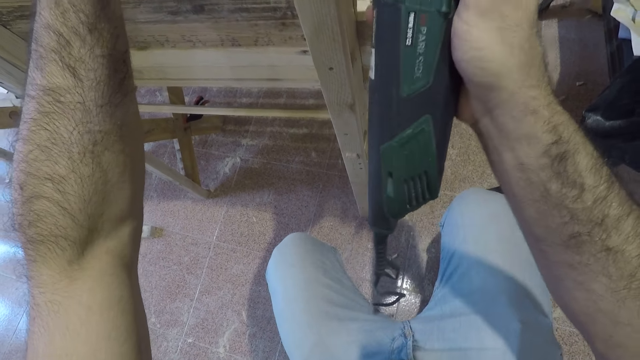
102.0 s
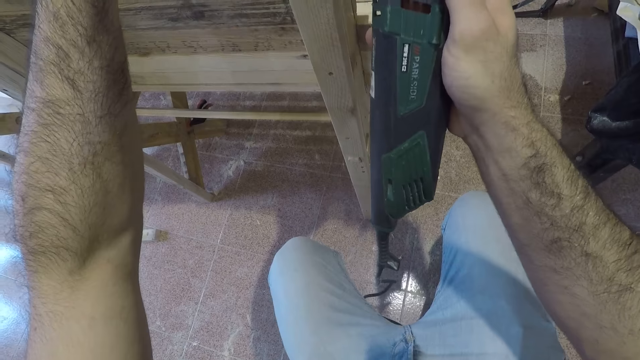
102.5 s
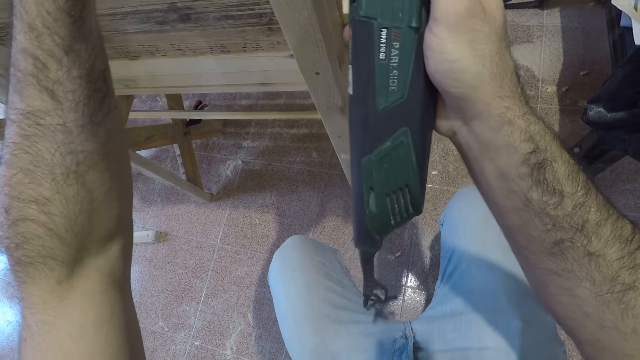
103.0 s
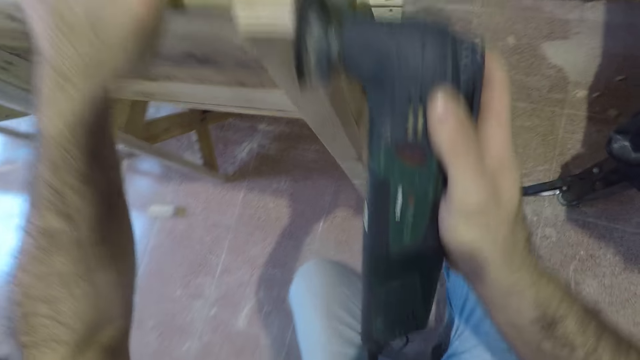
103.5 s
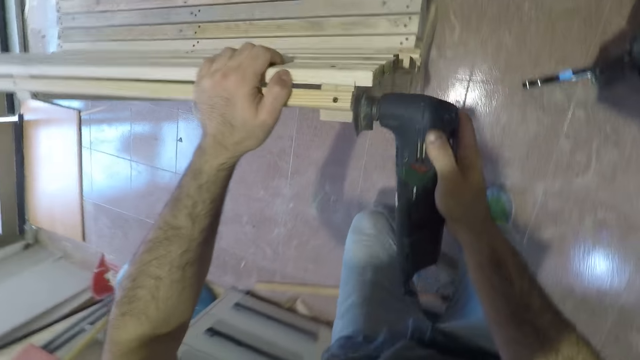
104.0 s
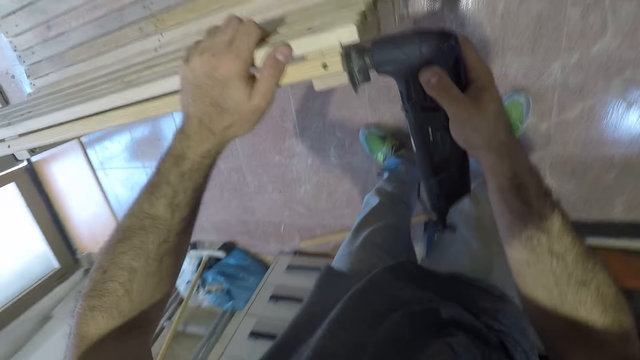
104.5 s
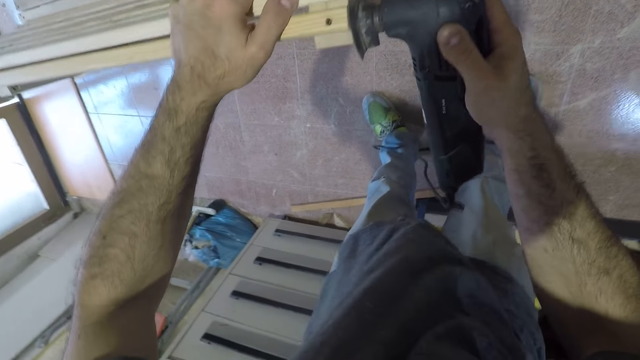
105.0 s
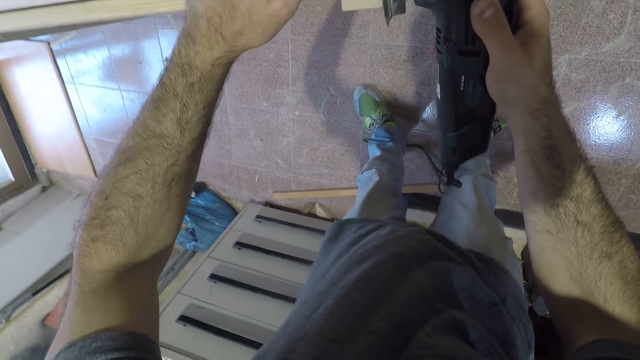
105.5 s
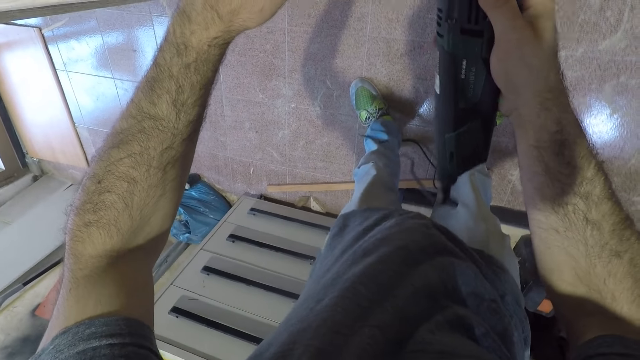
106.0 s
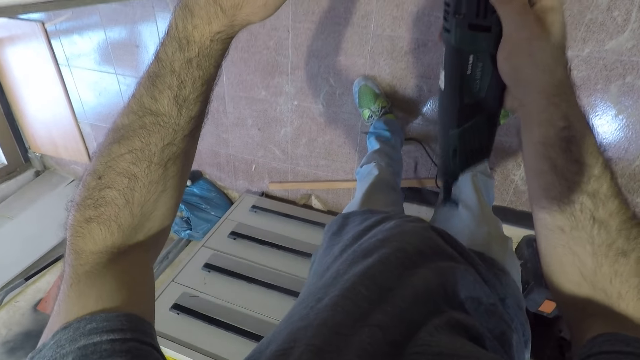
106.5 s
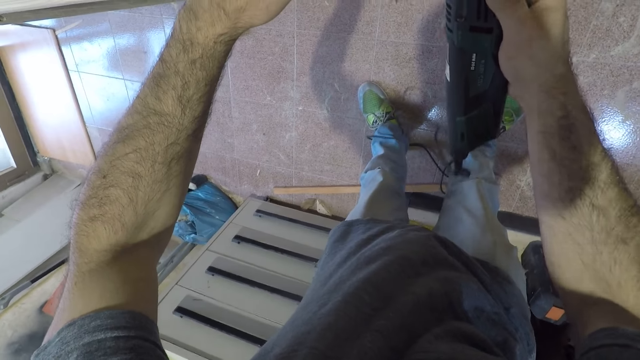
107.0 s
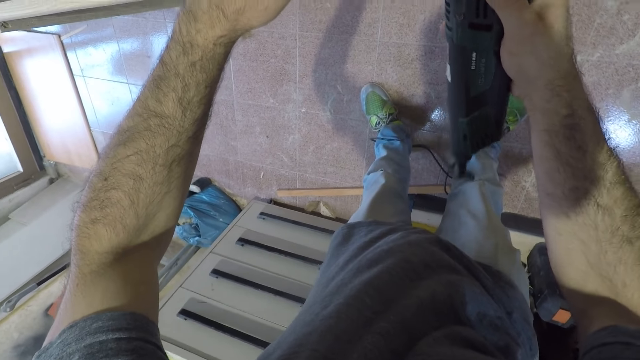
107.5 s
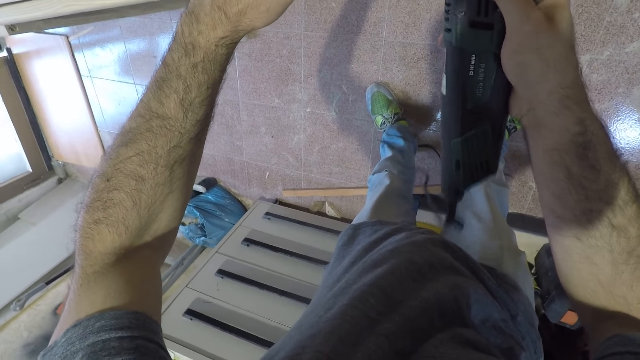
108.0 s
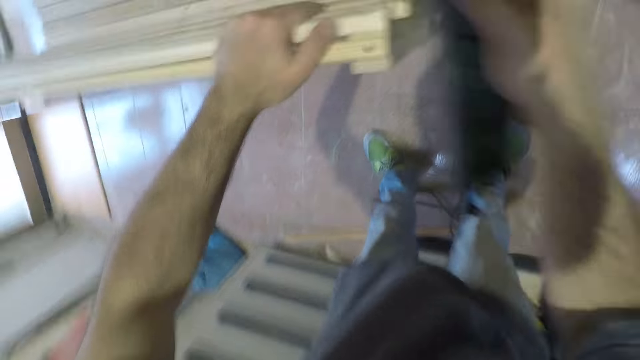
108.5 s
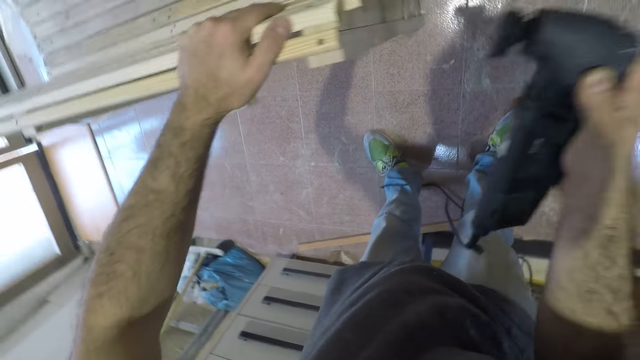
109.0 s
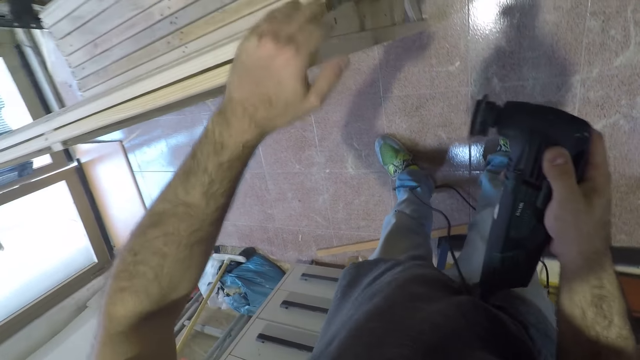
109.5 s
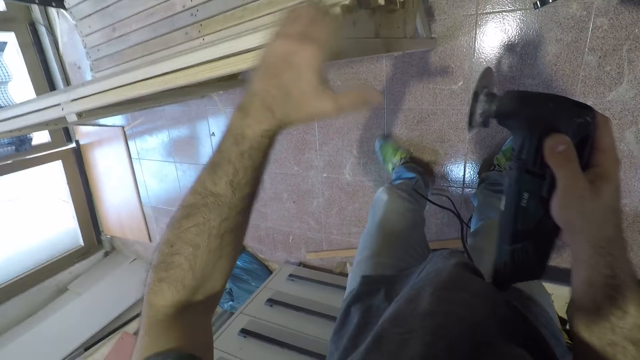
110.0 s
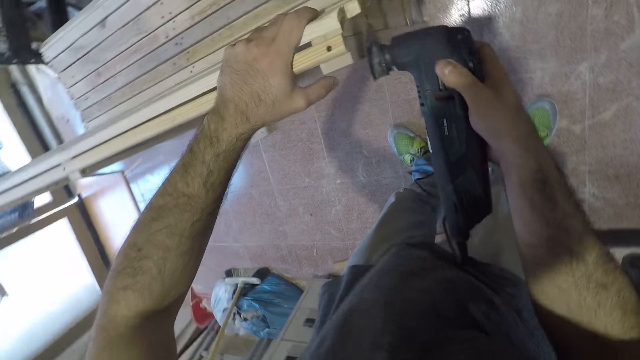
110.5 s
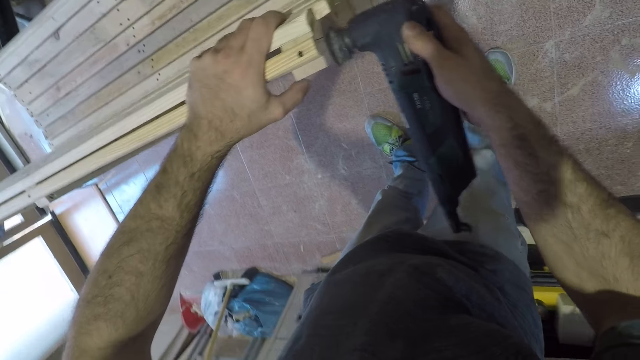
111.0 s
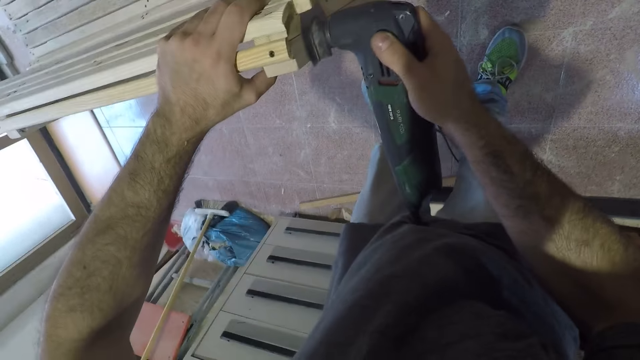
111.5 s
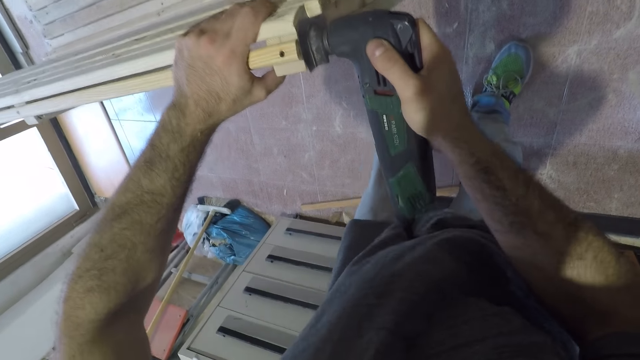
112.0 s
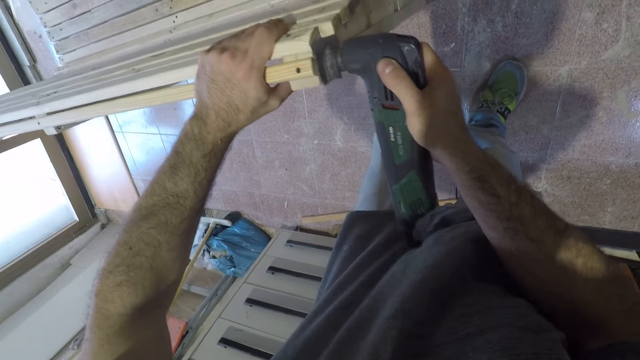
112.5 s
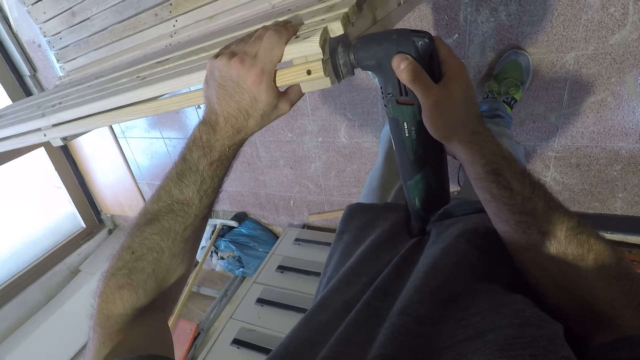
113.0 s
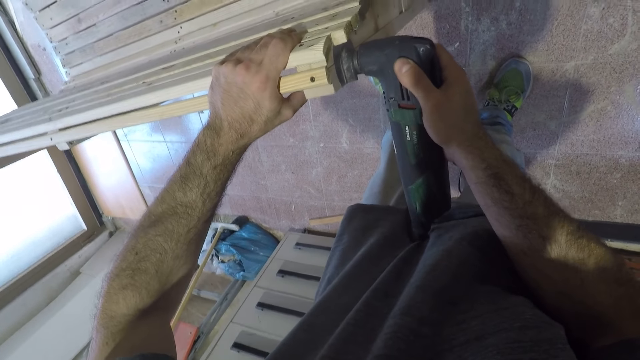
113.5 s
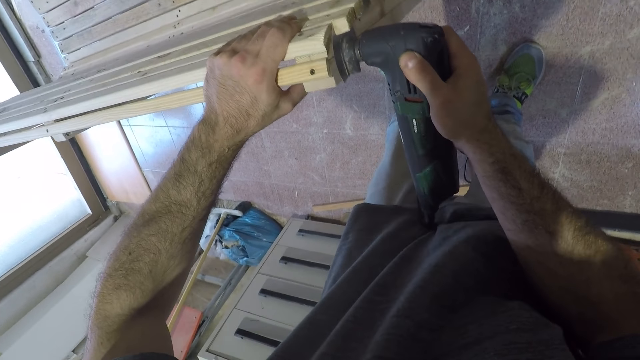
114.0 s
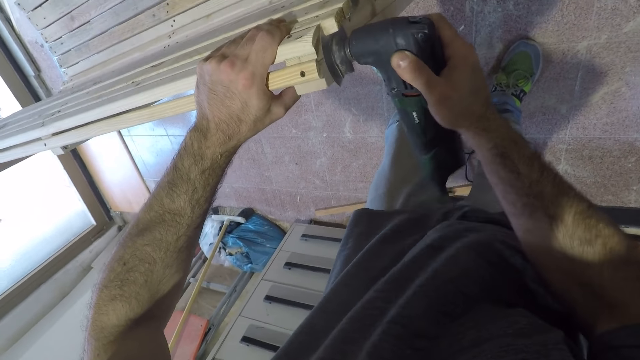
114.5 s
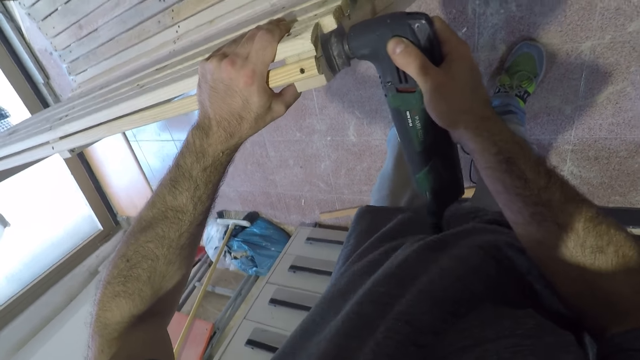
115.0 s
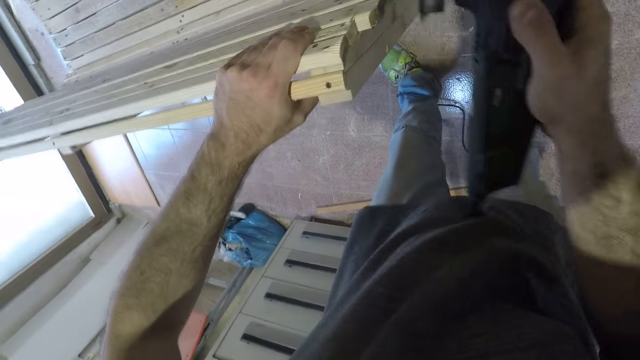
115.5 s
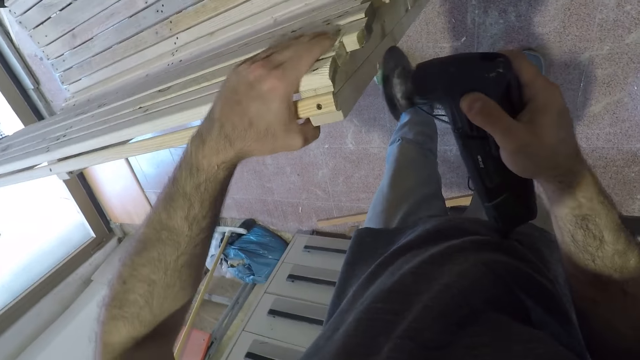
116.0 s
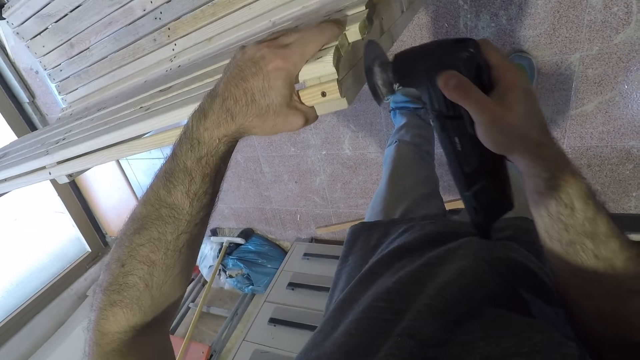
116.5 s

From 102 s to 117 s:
The camera wearer holds the bench and stands up. He sands the bench with the random orbital sander. He lifts the random orbital sander off the bench. He clears the bench with his hand. He holds the bench. He sands the bench with the random orbital sander.

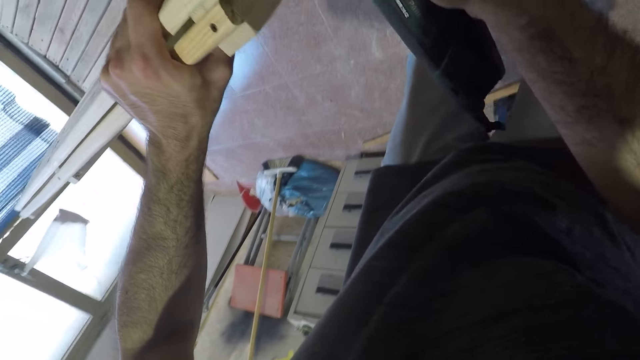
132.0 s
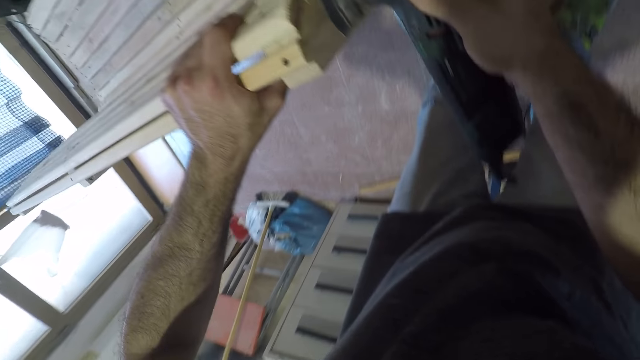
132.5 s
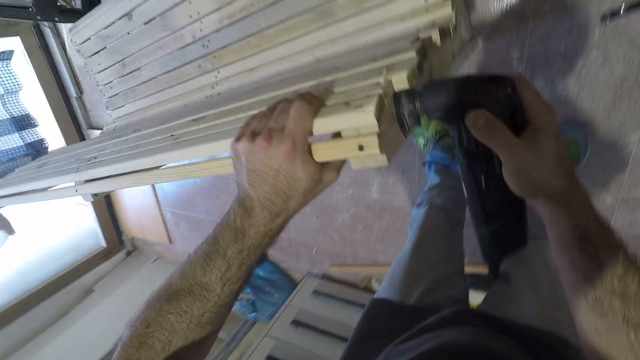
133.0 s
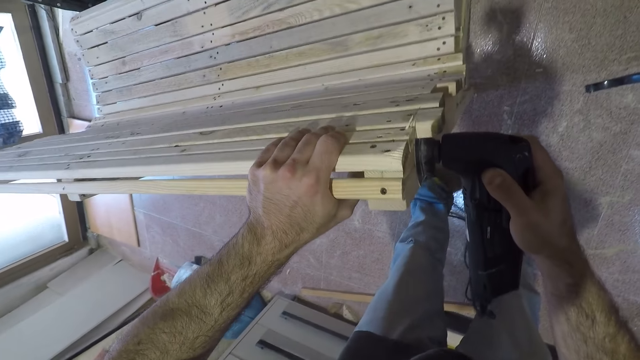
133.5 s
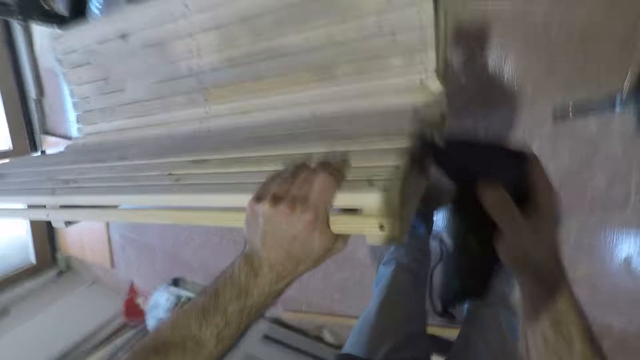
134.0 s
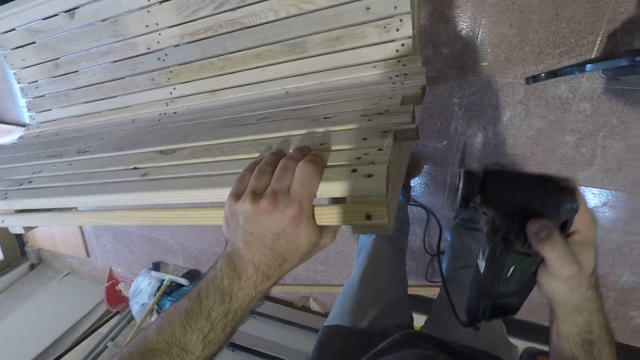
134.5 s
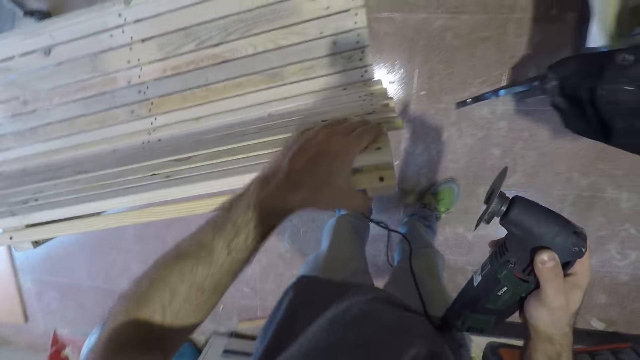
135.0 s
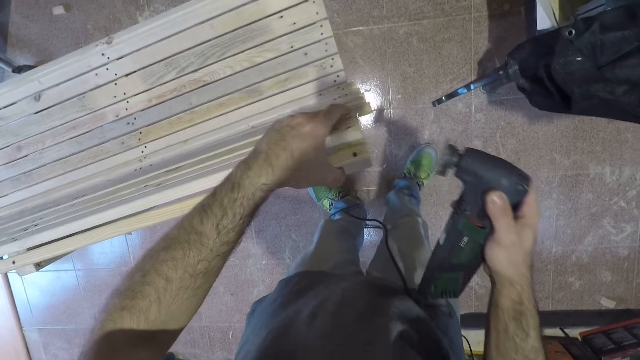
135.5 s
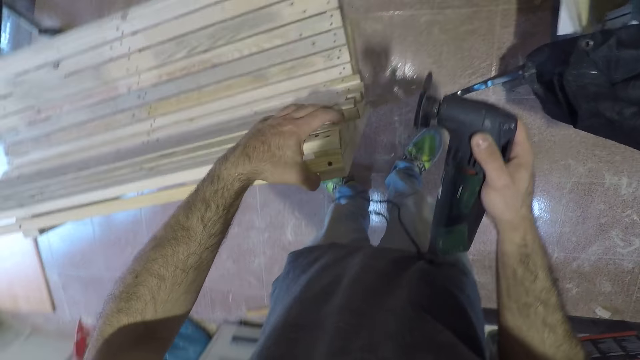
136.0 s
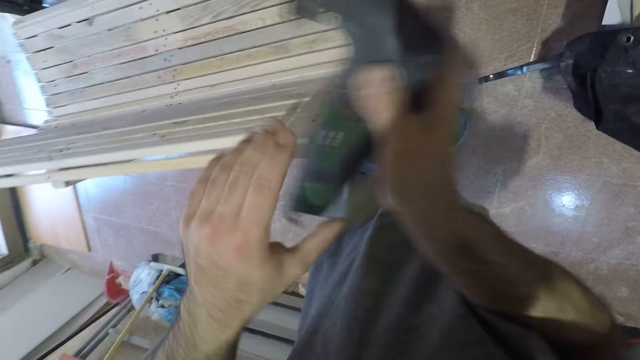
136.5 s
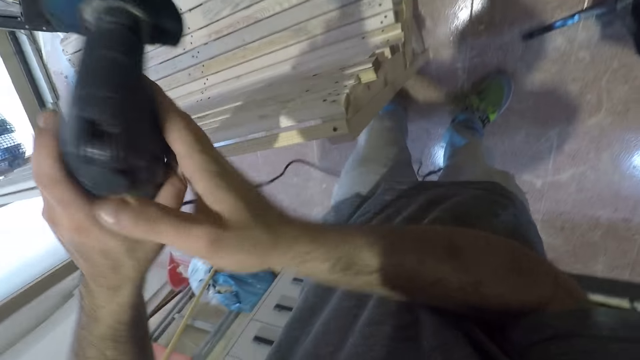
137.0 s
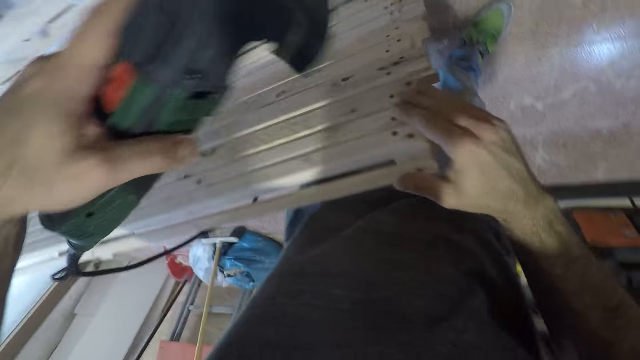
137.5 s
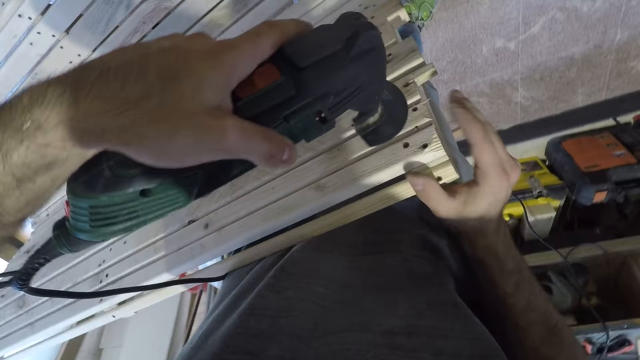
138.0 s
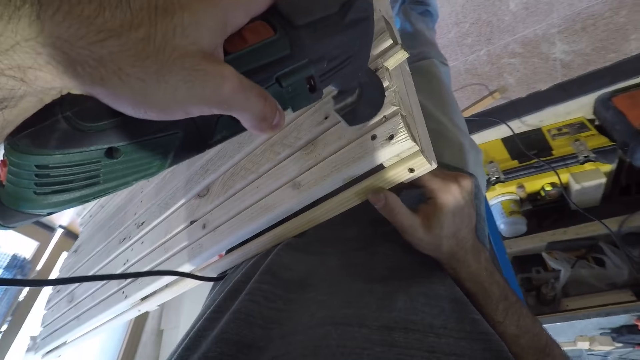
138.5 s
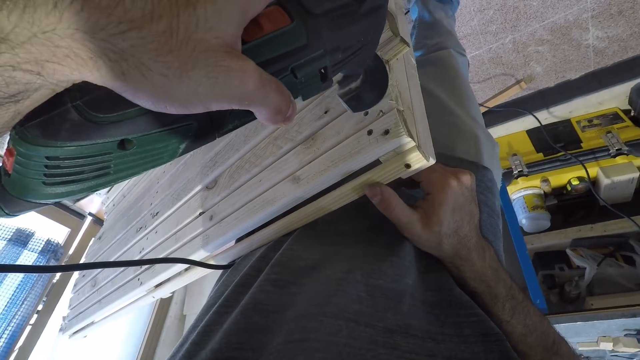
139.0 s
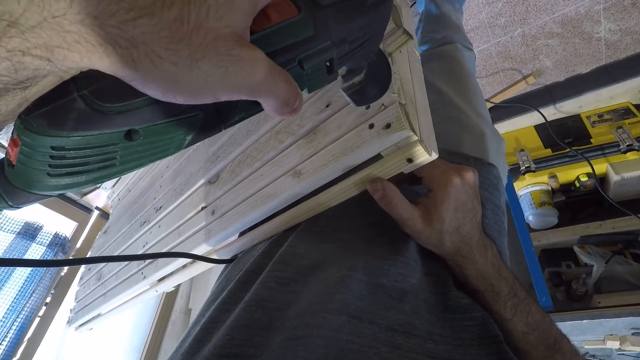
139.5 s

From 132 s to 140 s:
The camera wearer stops cutting. He lifts the random orbital sander off the bench. He holds the random orbital sander with both hands. He passes the cutter to his left hand. He withdraws his hand from the random orbital sander. He holds the bench. He continues cutting the right edge of the seat.
